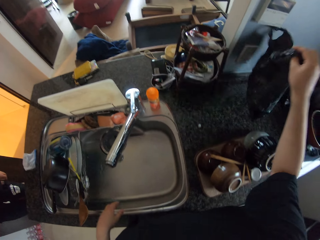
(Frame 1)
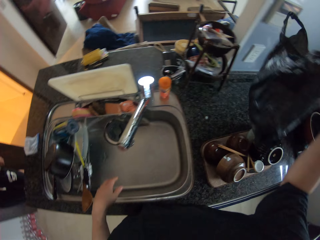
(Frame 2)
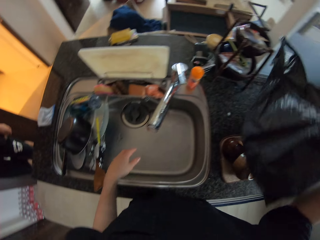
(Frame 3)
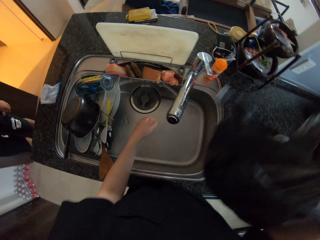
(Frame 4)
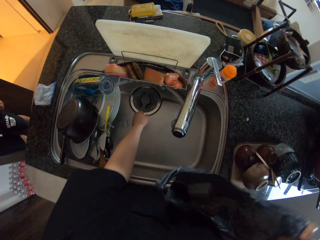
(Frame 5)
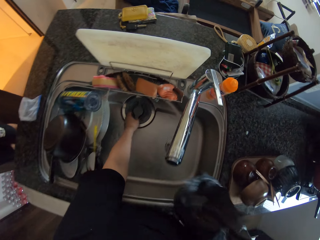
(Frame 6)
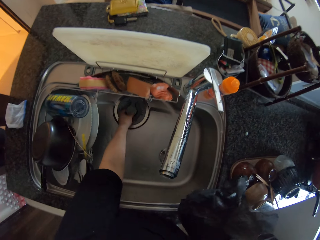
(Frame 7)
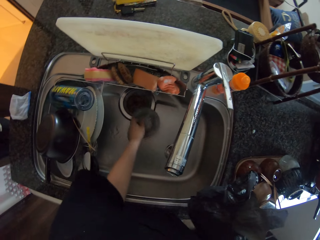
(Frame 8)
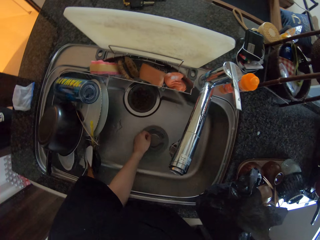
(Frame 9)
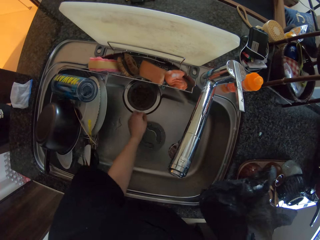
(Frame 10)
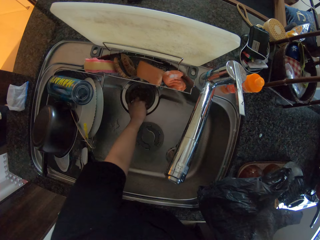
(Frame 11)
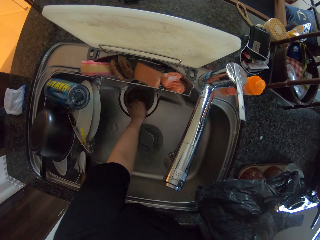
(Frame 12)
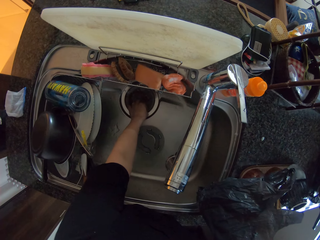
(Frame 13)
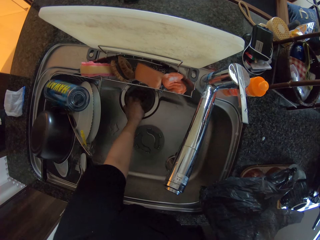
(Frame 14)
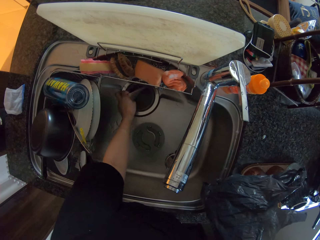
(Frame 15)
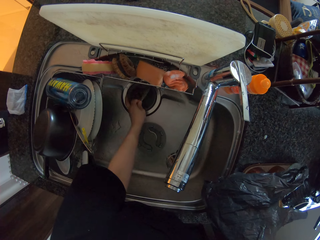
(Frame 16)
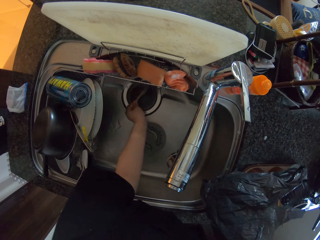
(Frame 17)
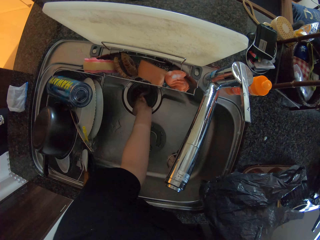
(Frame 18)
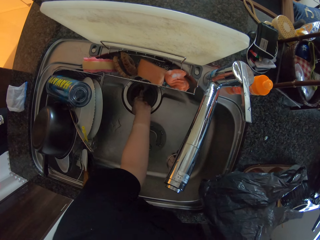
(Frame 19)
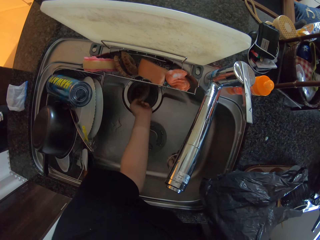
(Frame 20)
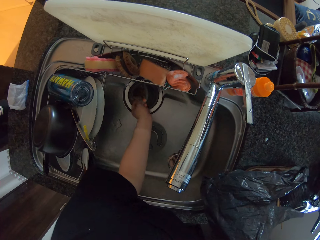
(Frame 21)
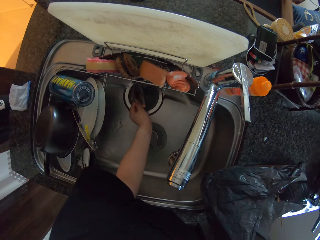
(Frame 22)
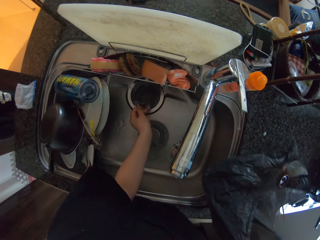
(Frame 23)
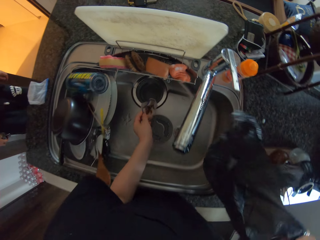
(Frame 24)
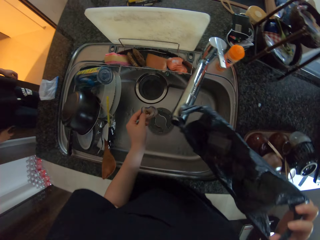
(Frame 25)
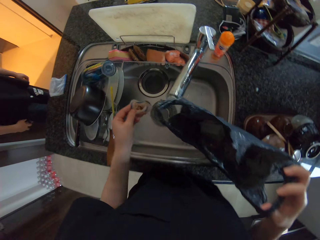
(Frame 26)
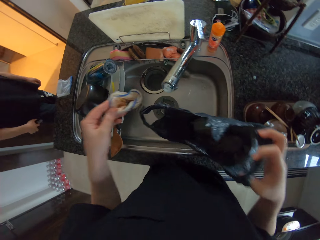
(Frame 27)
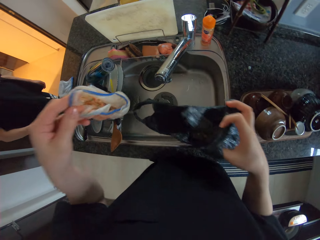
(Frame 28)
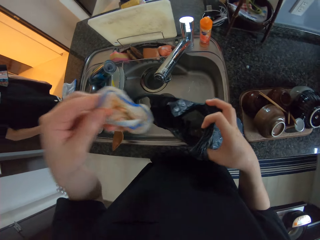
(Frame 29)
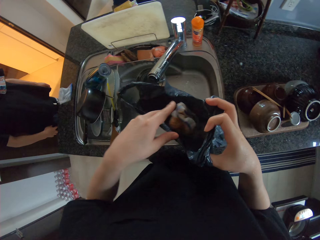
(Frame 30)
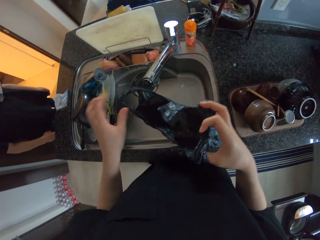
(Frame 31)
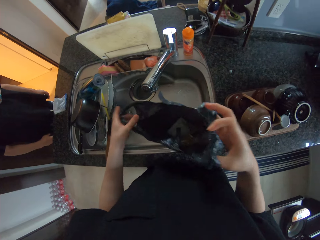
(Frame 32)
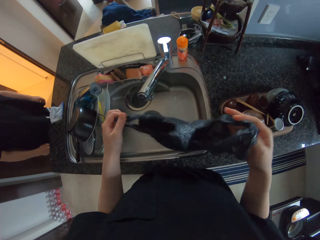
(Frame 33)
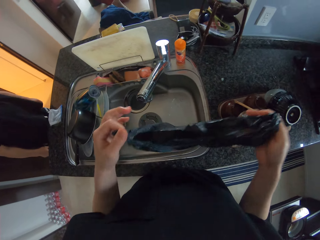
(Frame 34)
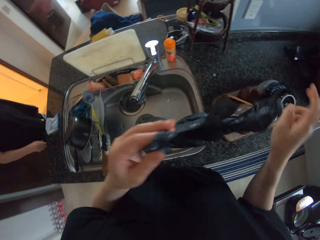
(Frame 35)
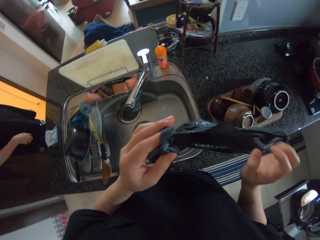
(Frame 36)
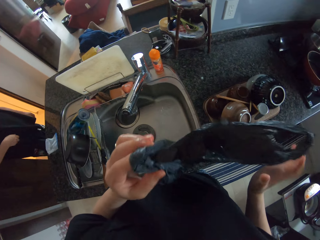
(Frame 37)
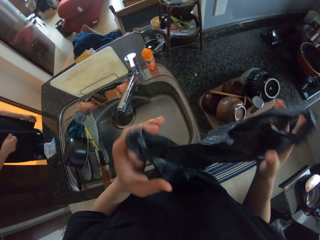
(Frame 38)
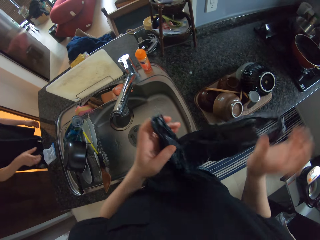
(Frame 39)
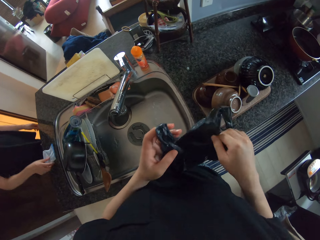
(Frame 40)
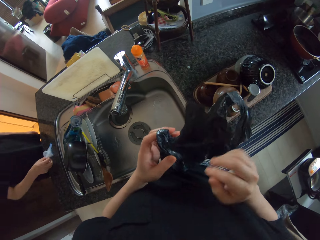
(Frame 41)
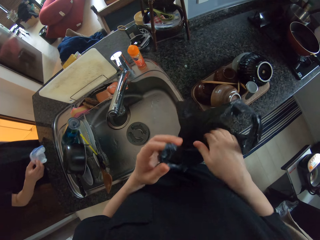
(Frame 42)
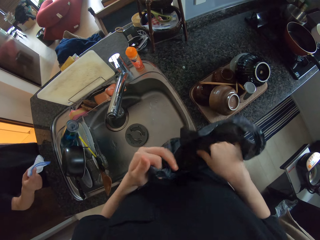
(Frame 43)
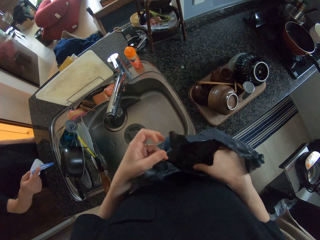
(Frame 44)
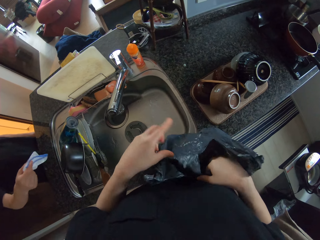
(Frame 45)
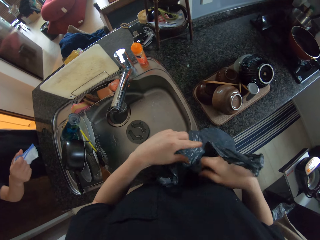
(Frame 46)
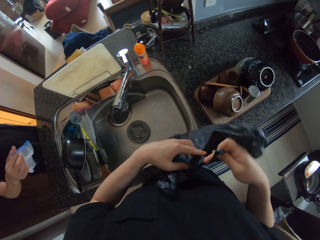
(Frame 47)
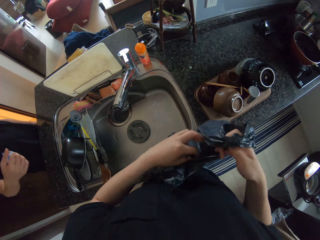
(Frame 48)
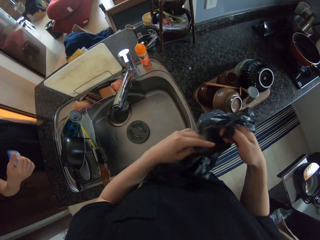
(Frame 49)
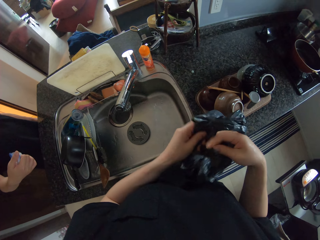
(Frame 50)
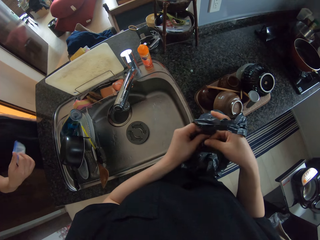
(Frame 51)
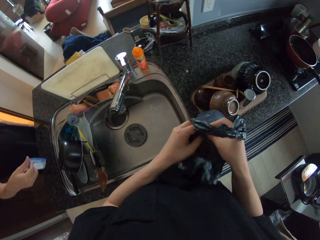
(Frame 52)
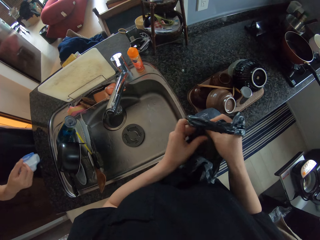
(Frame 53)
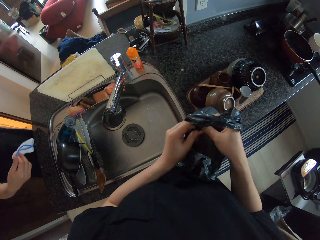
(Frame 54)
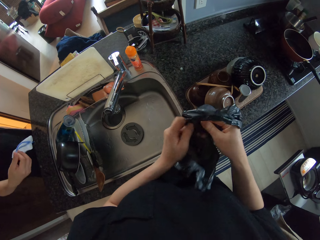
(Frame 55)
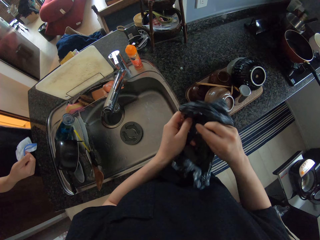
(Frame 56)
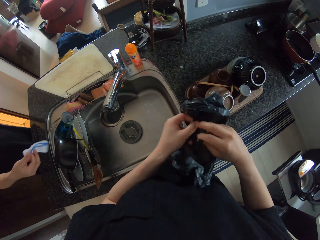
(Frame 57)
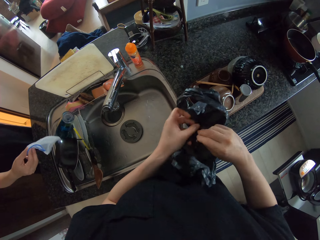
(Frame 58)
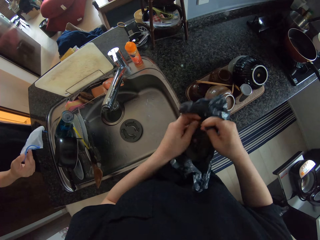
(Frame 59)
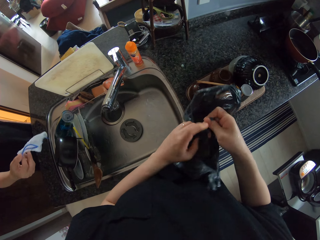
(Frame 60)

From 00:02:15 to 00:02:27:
The camera wearer picks up a disposable bag from the table with his right hand. He removes the sink strainer from the sink with his left hand. He picks out a rubber from the sink with his left hand. He places the rubber into the disposable bag in his right hand. He ties the disposable bag with both hands.

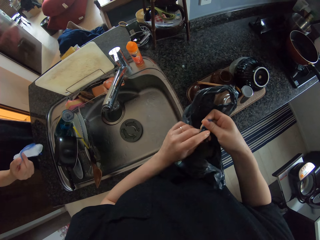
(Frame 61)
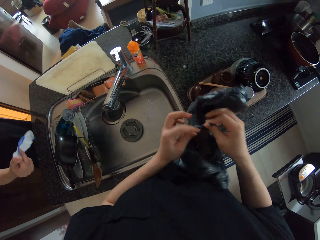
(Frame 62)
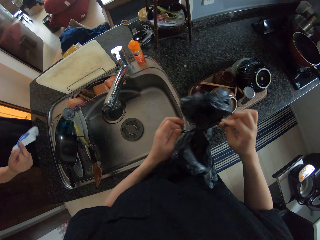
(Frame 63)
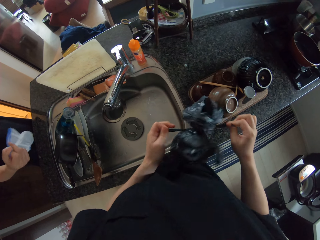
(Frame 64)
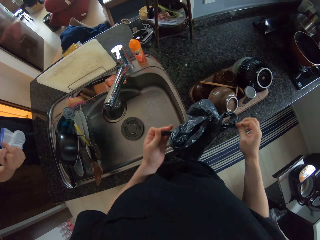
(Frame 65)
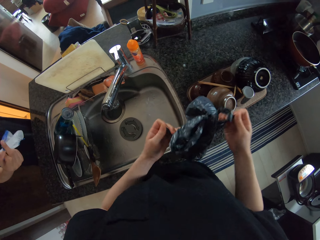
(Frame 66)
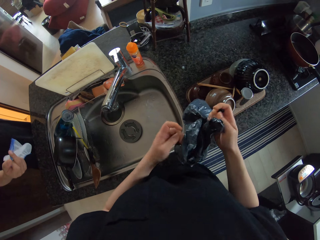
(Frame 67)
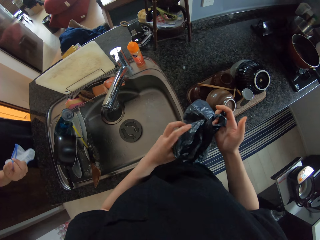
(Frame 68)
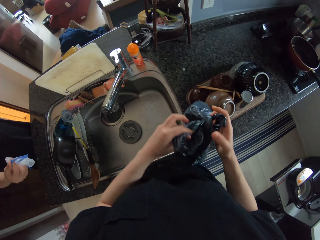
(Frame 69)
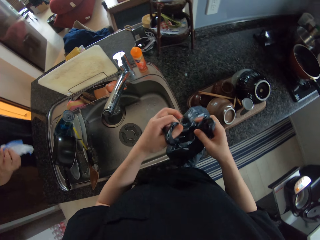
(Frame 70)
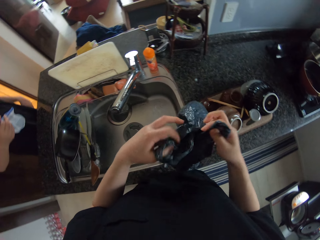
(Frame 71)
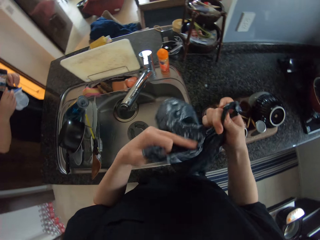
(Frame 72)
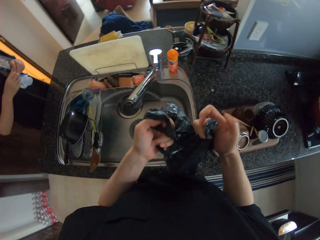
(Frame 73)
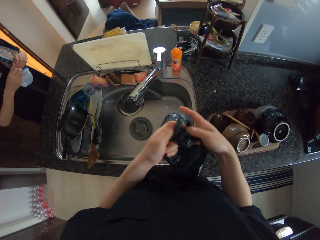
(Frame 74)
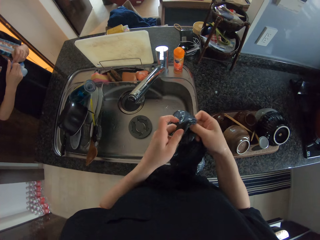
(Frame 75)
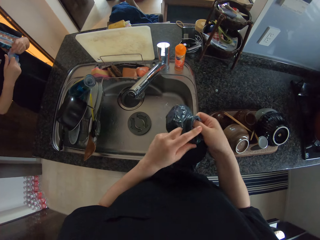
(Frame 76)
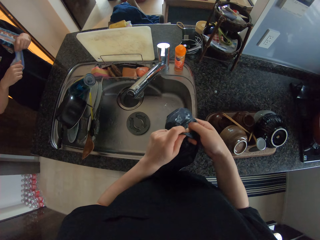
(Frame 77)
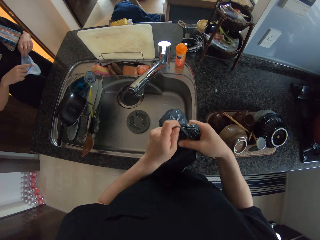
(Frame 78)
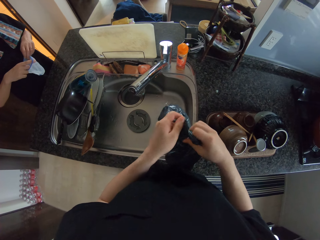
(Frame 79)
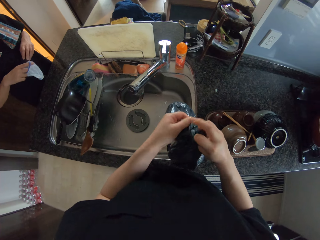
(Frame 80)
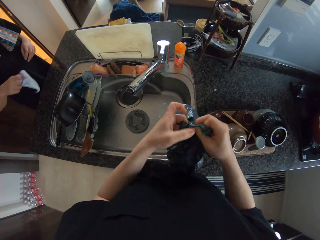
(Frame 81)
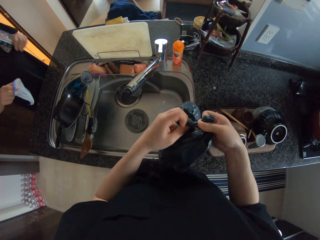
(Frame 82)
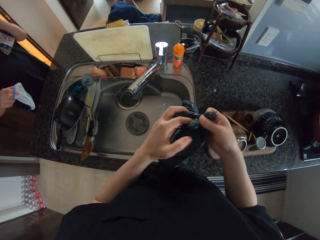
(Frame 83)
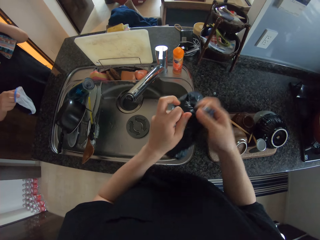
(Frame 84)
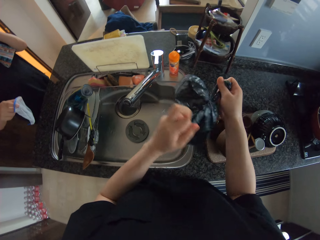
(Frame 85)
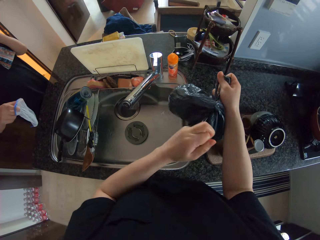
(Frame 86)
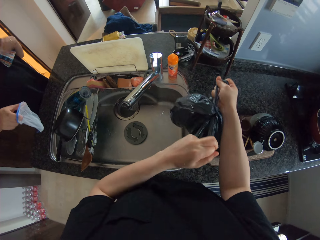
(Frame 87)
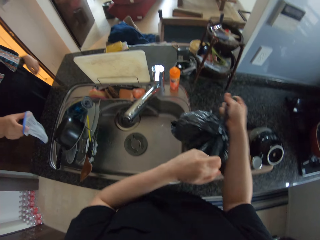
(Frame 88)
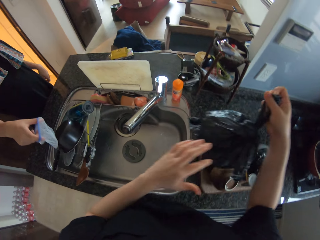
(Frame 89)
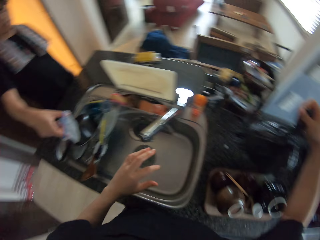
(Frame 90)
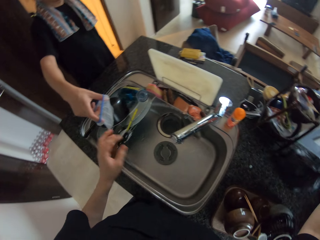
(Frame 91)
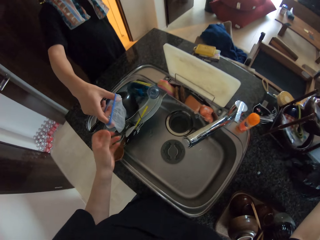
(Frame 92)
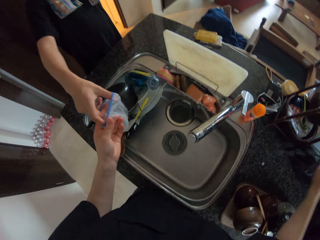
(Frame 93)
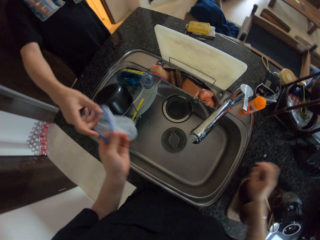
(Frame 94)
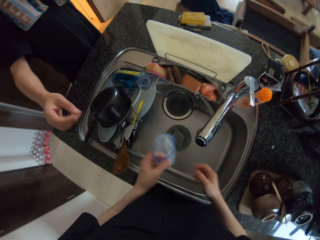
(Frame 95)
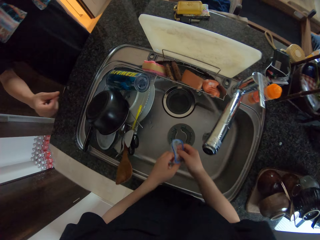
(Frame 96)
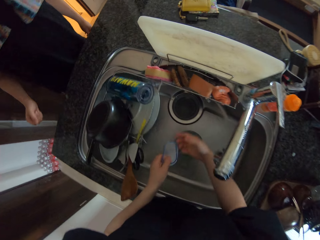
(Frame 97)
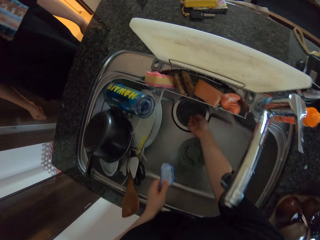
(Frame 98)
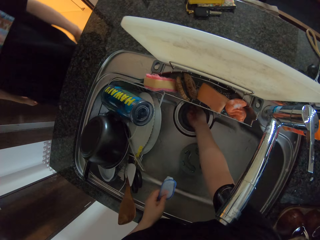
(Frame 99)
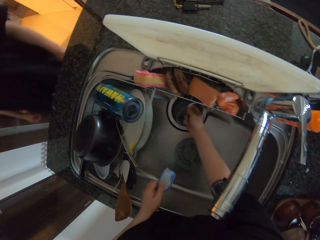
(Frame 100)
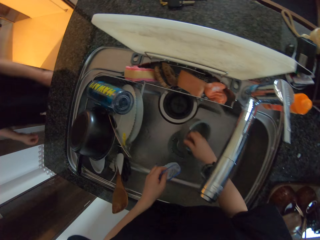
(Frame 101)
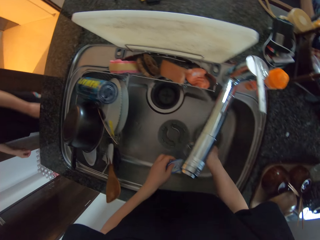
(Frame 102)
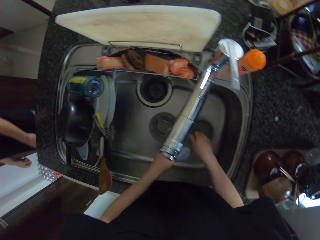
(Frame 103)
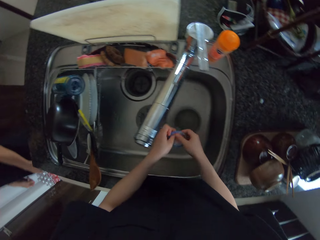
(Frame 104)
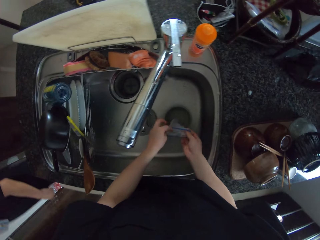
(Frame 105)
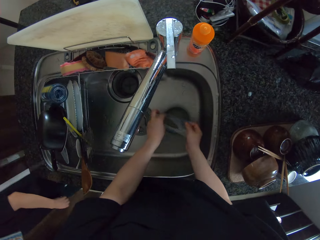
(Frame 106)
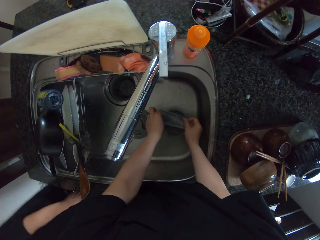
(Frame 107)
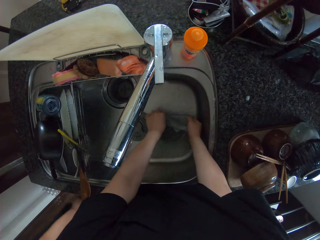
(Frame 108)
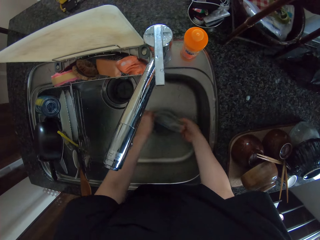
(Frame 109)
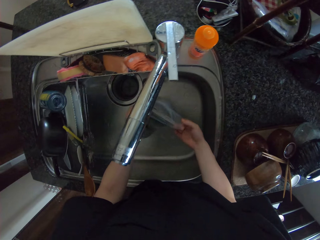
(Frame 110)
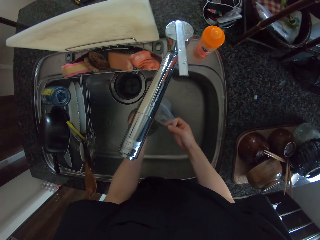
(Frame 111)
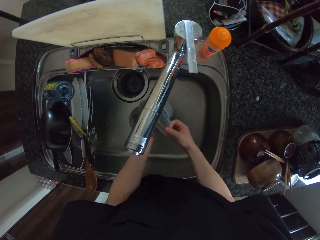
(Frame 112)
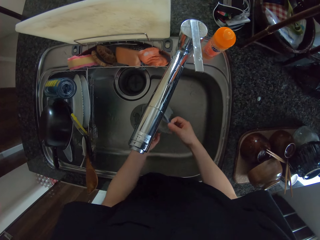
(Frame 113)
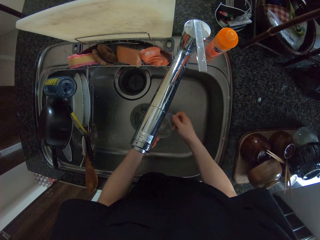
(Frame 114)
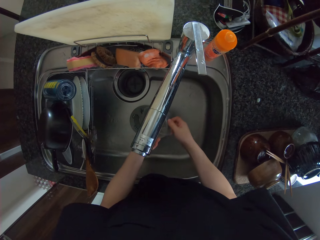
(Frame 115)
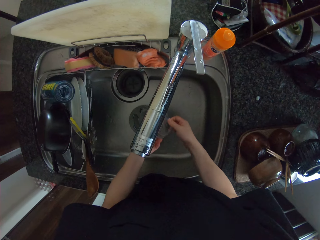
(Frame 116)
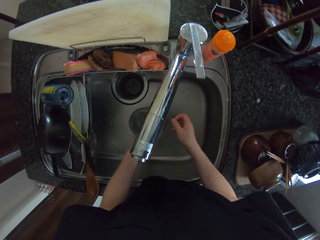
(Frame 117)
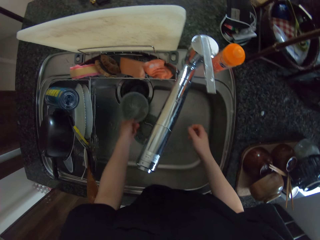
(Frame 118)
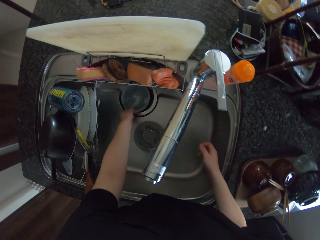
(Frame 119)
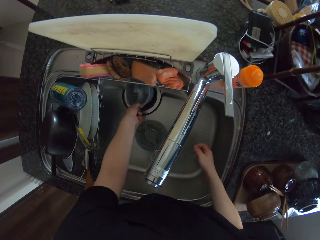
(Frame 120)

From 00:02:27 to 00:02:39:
The camera wearer ties the polythene bag or disposable bag. He places the disposable bag on the table. He takes a strainer or polythene bag from a man with his left hand. He takes out the drain or bowl from the sink with his right hand. He wears the strainer over the drain of the sink.
